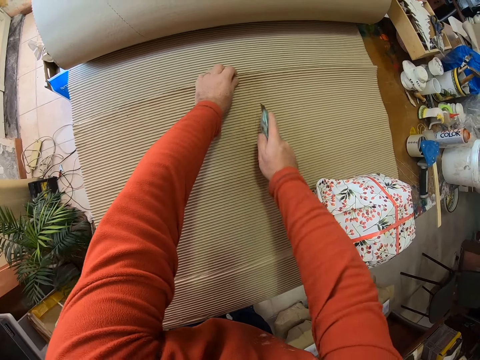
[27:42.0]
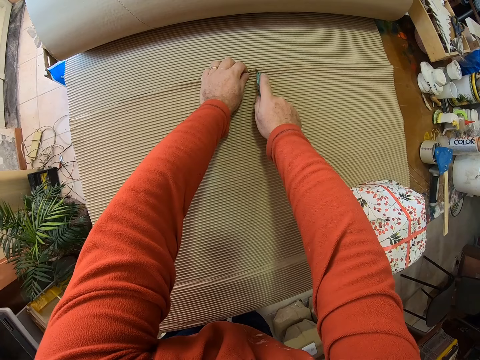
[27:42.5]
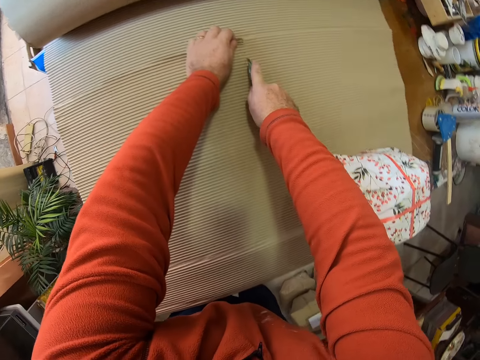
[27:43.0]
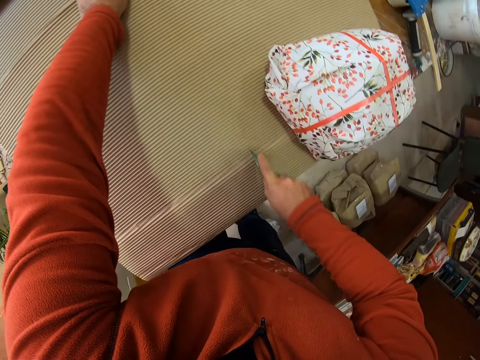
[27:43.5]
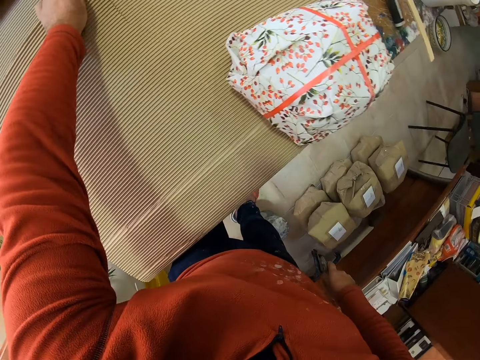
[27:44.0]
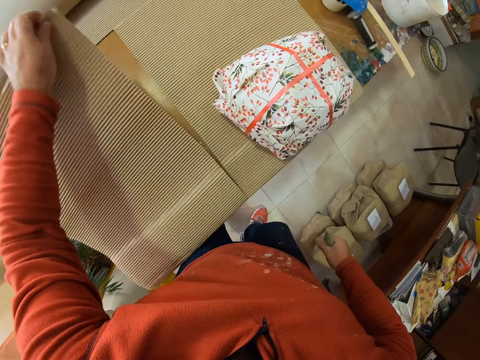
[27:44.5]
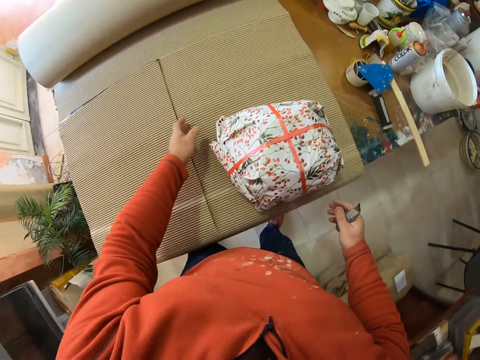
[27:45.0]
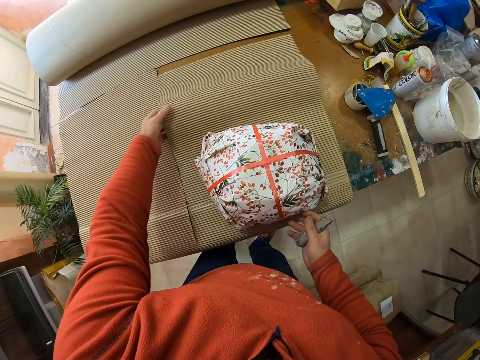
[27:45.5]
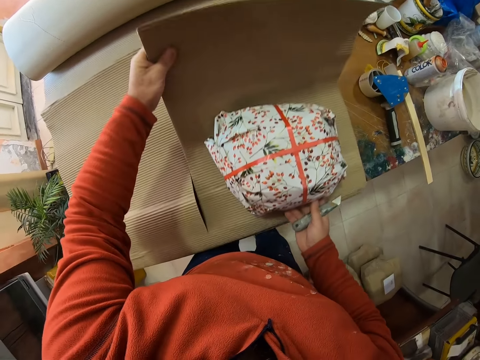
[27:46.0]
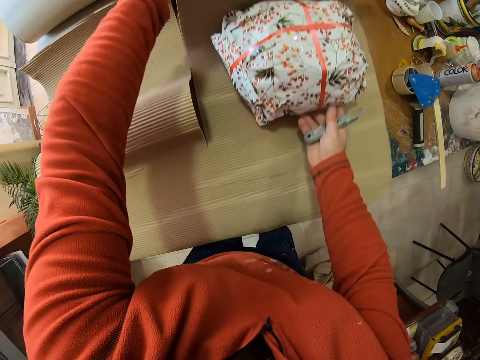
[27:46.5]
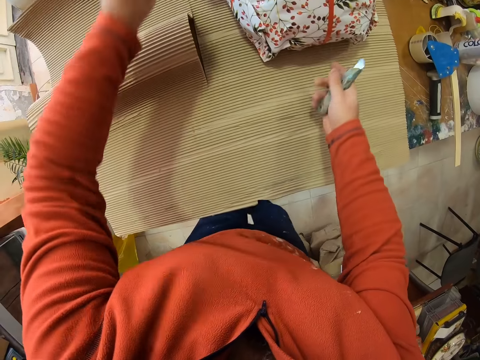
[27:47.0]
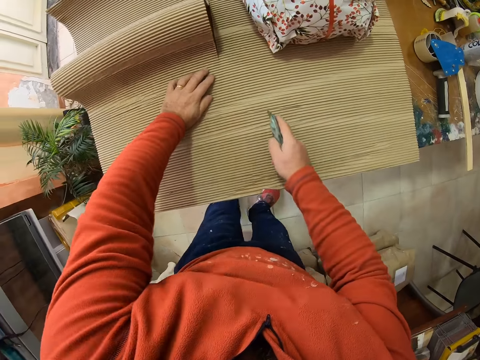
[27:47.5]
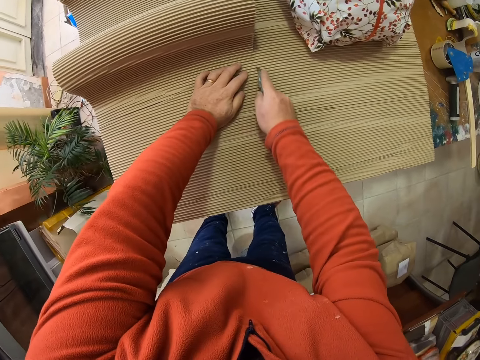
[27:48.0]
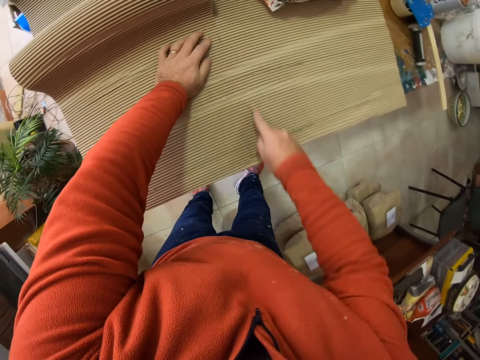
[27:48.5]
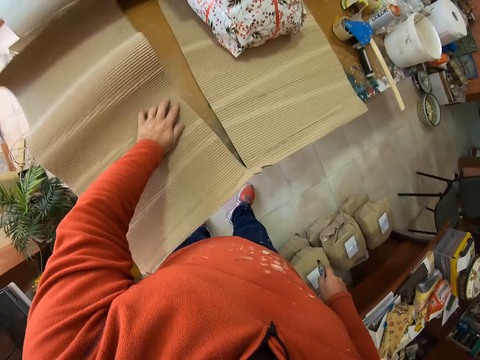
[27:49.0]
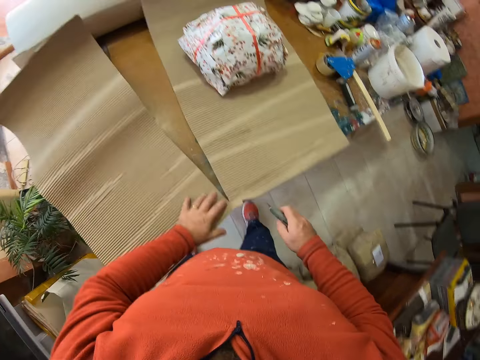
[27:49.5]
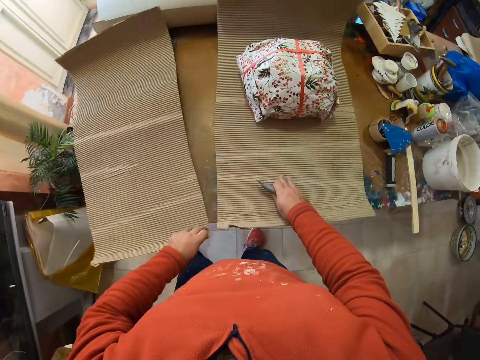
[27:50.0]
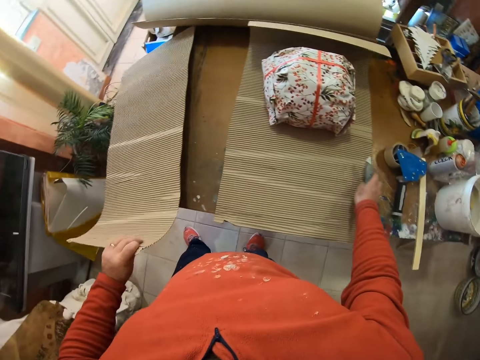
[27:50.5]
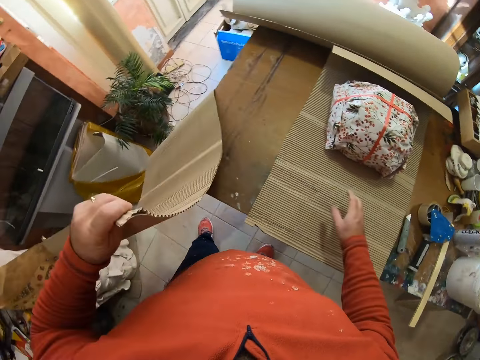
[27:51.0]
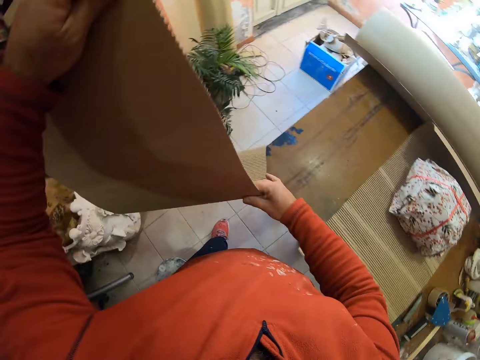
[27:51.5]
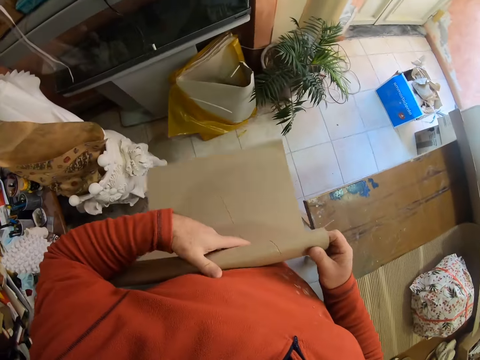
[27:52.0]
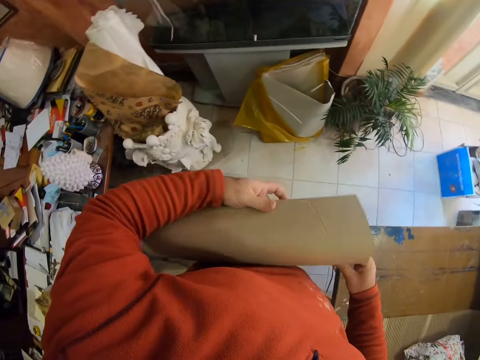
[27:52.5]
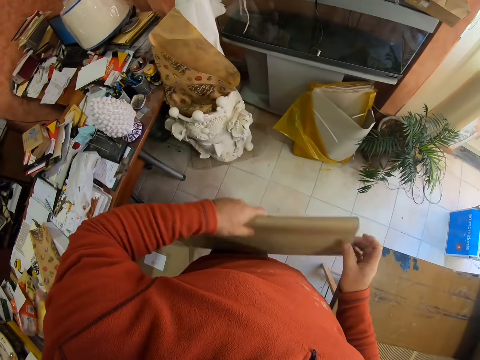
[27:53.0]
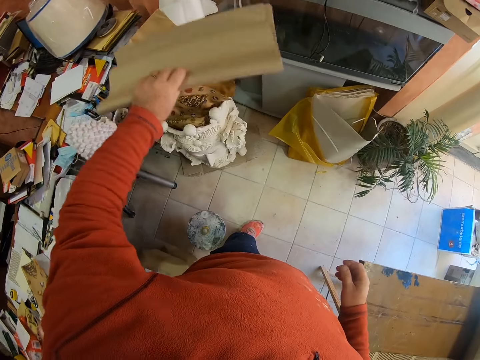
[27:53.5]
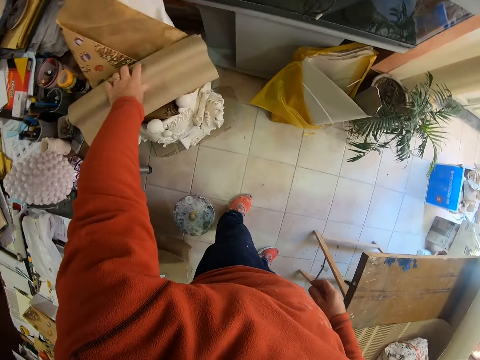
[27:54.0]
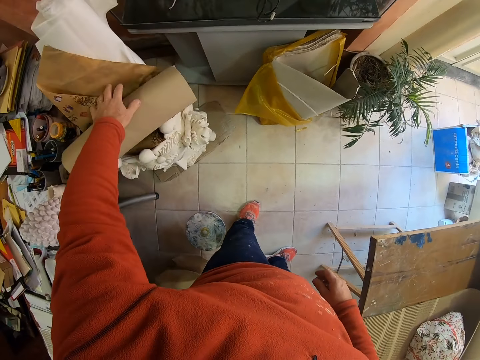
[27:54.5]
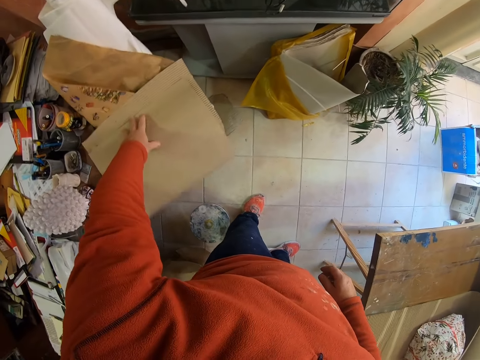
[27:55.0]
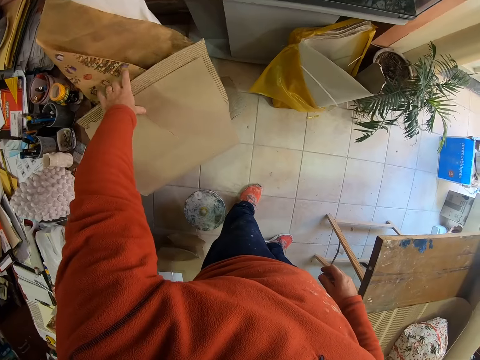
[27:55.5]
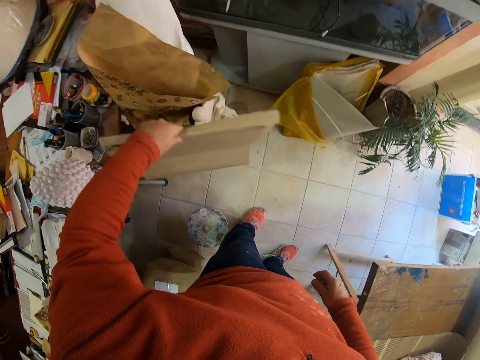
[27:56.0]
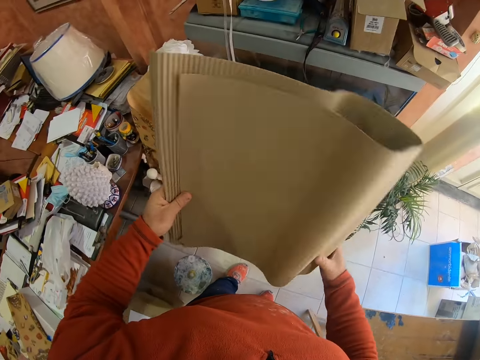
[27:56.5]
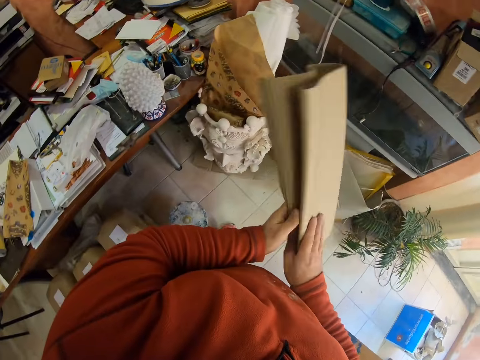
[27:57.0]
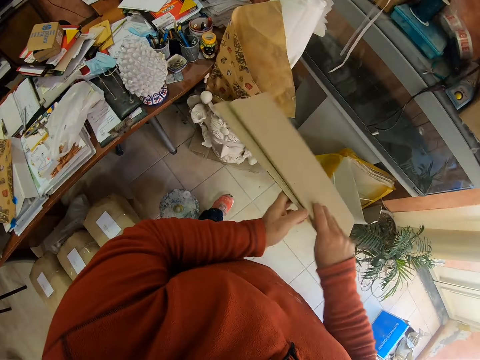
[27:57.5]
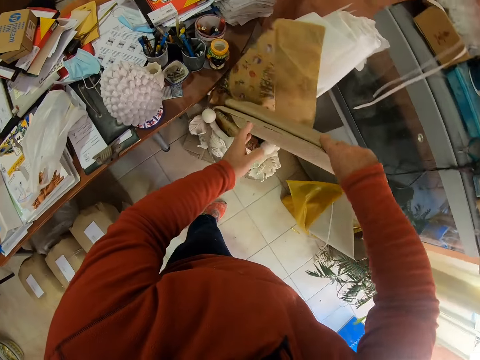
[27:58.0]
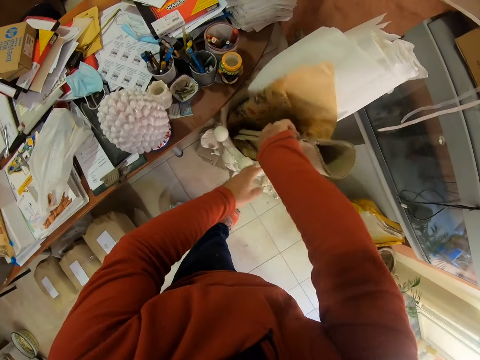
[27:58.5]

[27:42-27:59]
The camera wearer lifts the paper. They cut the khaki with a knife. They lift the paper and drop the paper. They walk in the room. They lift the paper. They adjust the khaki paper on the table. They move a cloth. They cut the khaki with the knife. They walk in the room. They put the knife on the table. They lift the khaki paper. They fold the khaki paper. They put the khaki paper on khaki. They lift the khaki paper. They fold the khaki paper. They put the paper in a bag.

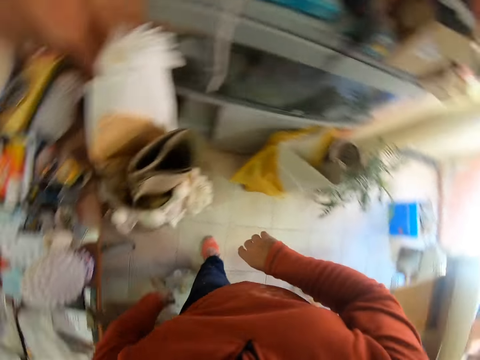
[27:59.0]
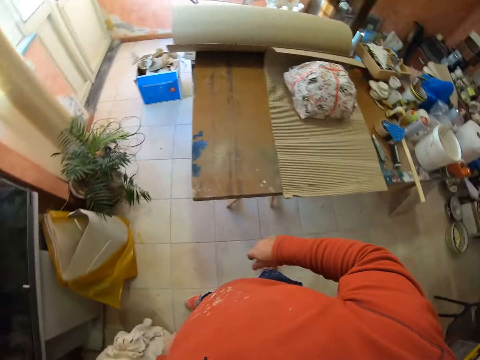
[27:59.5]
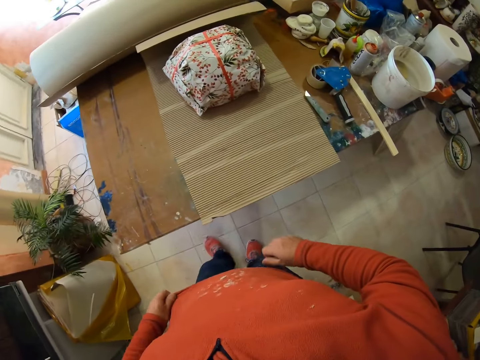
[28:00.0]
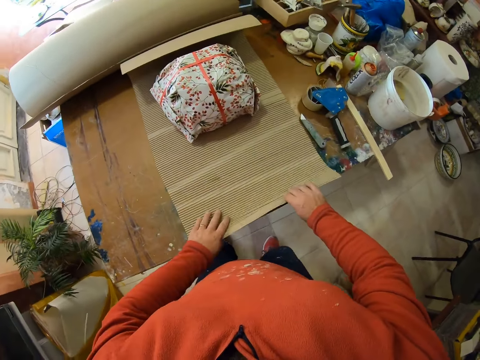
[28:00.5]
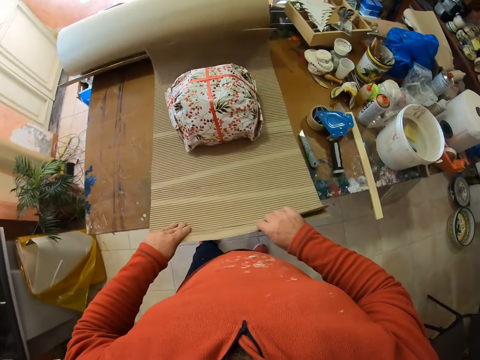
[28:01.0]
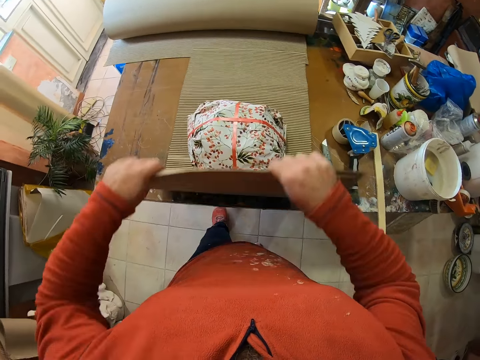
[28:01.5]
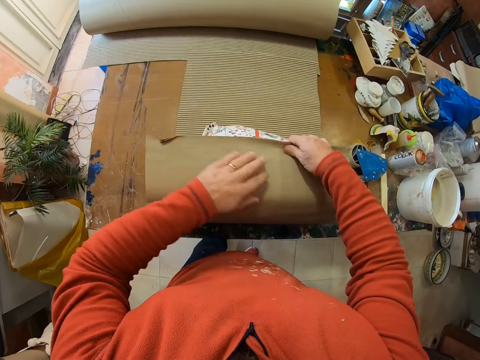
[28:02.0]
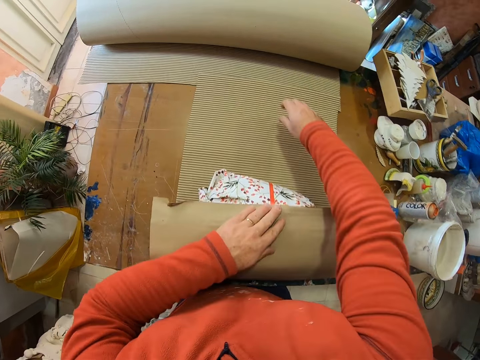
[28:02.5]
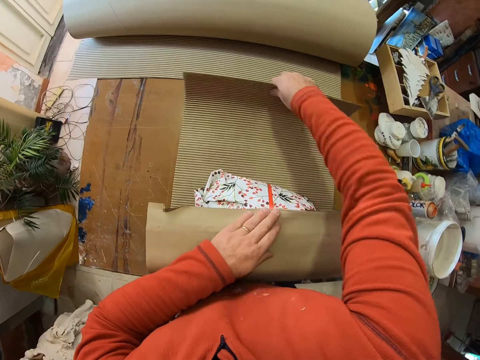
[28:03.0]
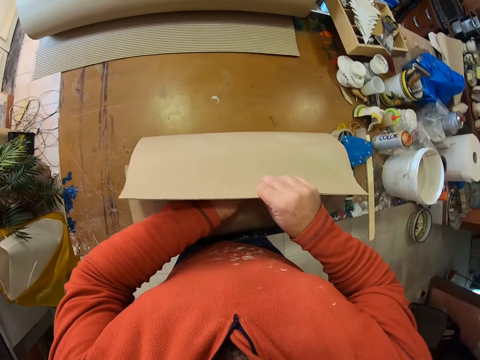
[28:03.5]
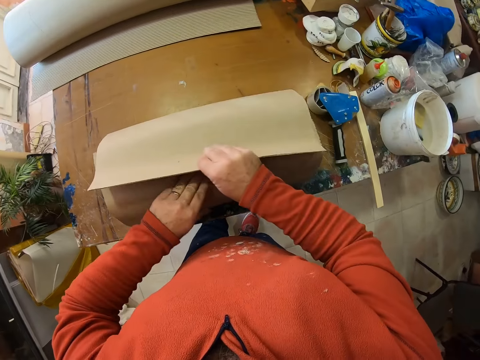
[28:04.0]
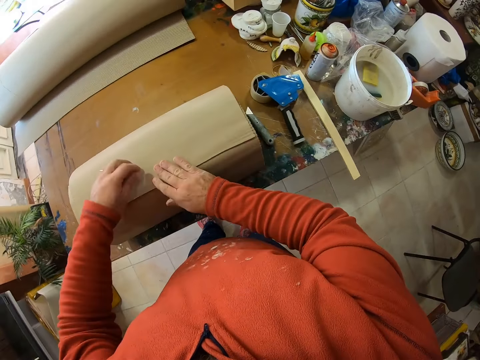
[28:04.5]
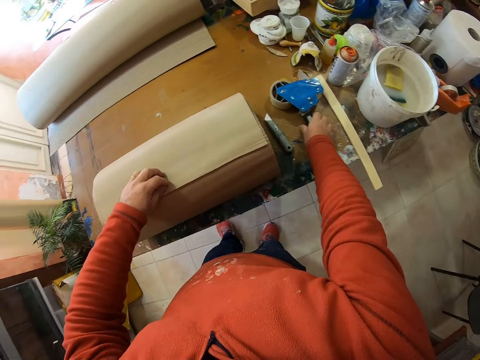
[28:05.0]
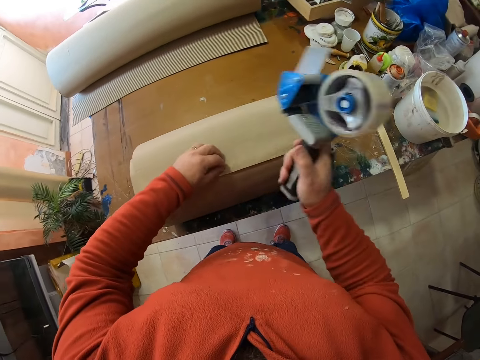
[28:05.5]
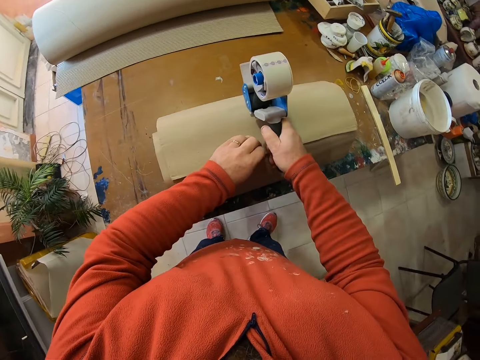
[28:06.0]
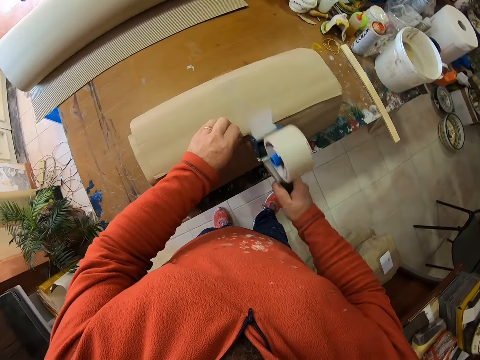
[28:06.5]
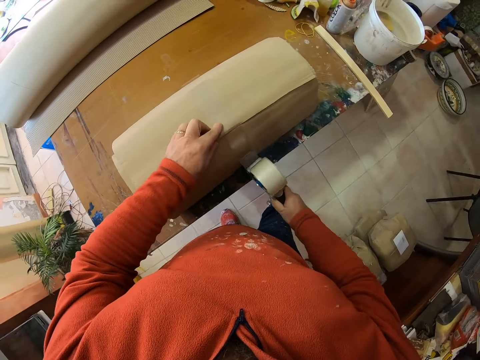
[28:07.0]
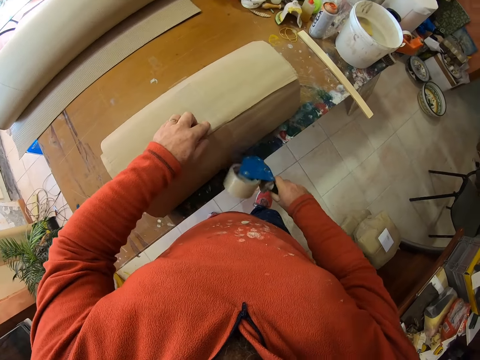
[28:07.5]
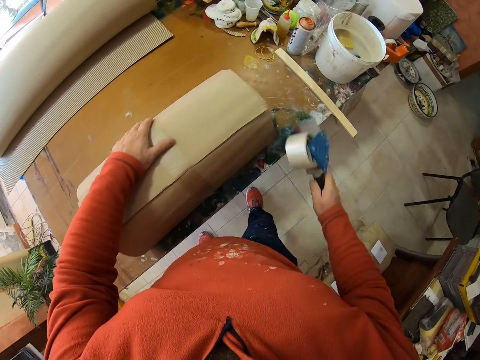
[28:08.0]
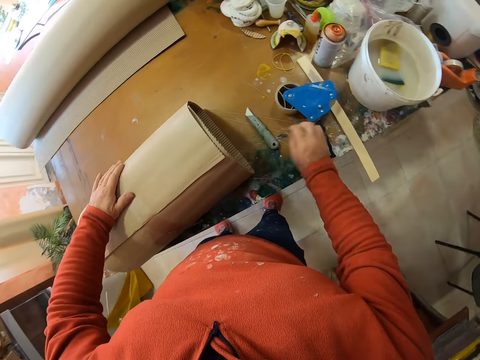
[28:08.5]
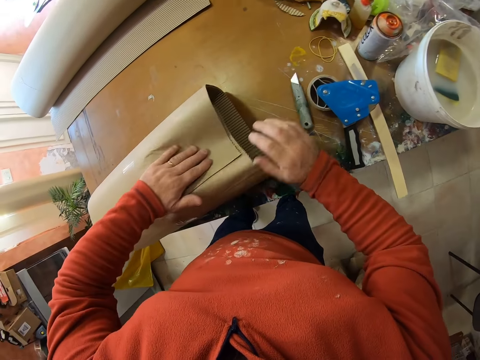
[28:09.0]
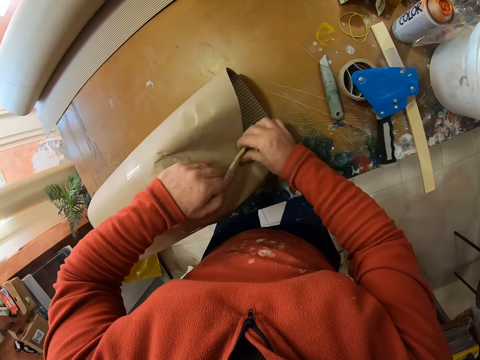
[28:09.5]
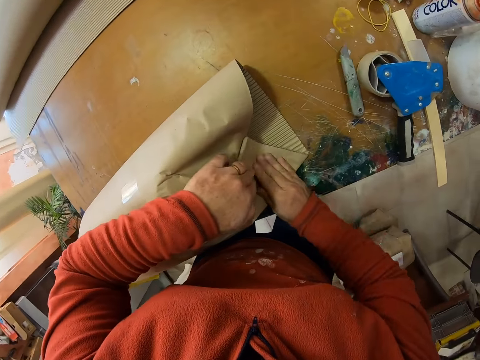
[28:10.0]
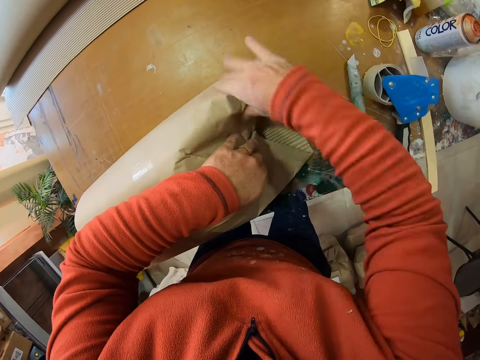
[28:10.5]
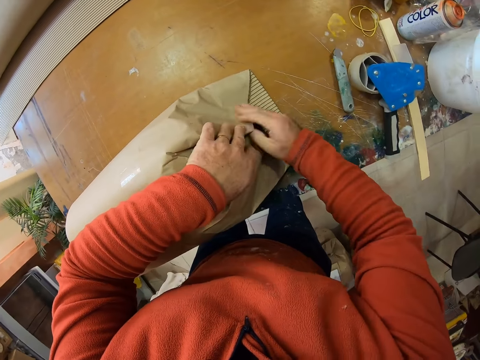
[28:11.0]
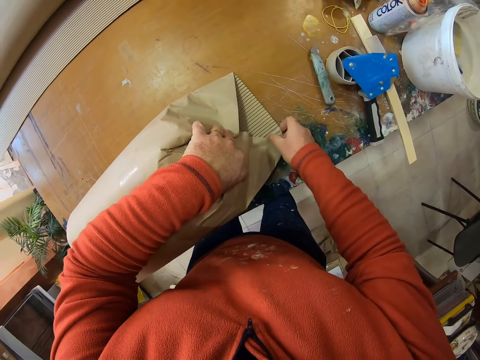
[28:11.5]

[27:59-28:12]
The camera wearer turns. They walk in the room. They lift the paper. They cover the luggage with the khaki paper. They fold the paper. They lift the paper and fold the paper. They pick up a seal tape from the table. They seal the luggage with the seal tape. They put the seal tape on the paper. They cut the seal tape. They put the seal tape on the table. They move a knife on the table. They fold the khaki paper on the luggage.
